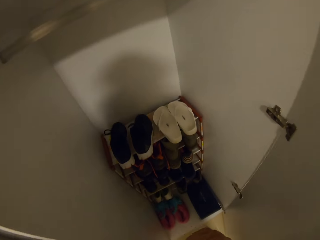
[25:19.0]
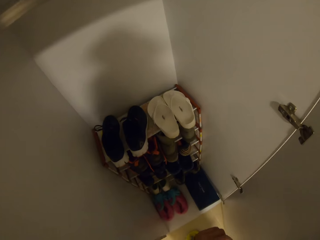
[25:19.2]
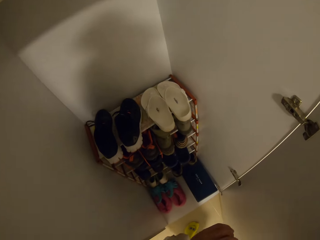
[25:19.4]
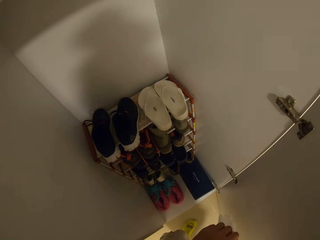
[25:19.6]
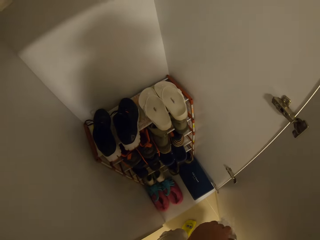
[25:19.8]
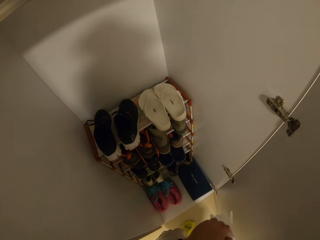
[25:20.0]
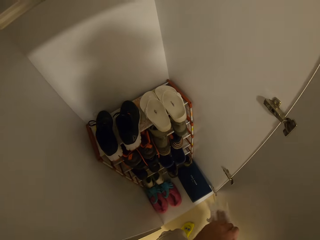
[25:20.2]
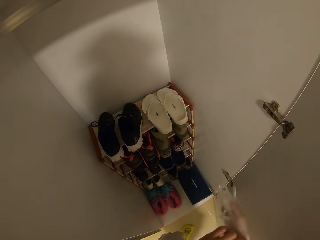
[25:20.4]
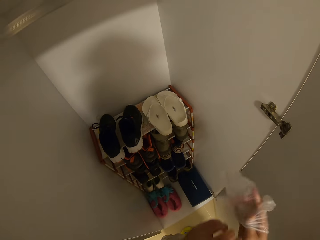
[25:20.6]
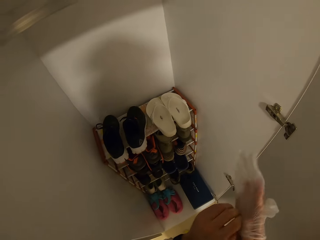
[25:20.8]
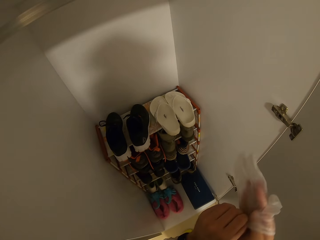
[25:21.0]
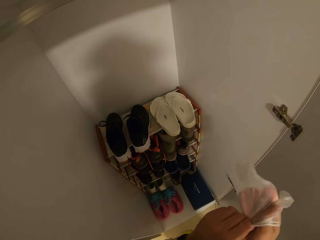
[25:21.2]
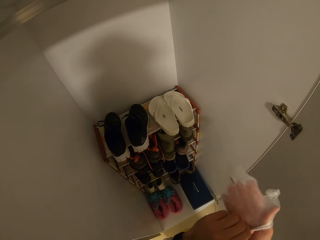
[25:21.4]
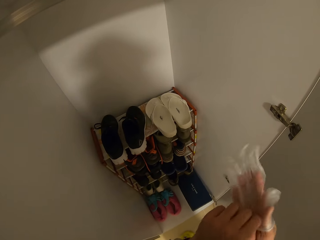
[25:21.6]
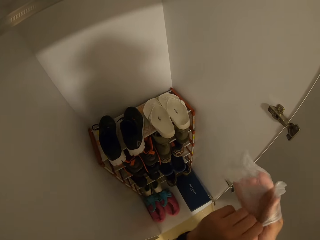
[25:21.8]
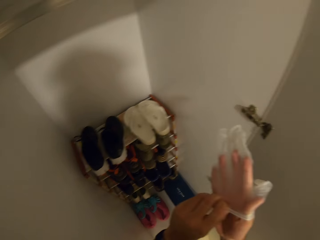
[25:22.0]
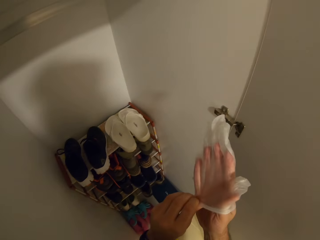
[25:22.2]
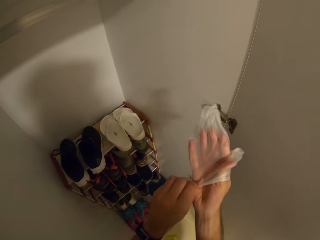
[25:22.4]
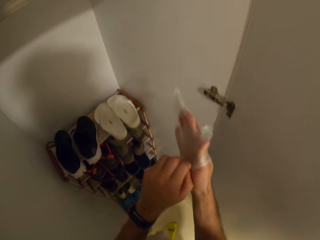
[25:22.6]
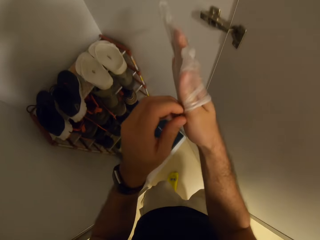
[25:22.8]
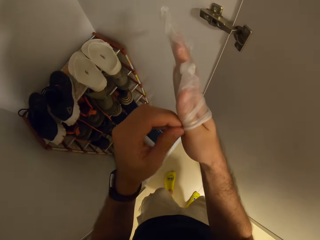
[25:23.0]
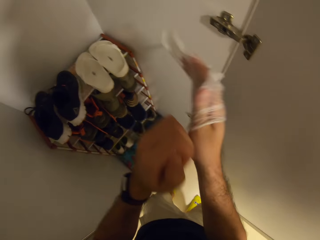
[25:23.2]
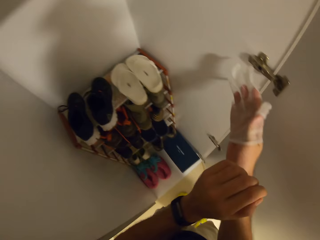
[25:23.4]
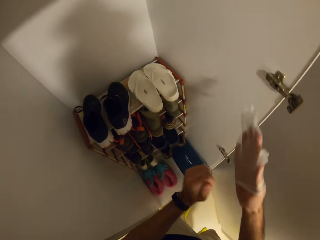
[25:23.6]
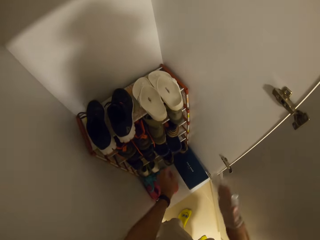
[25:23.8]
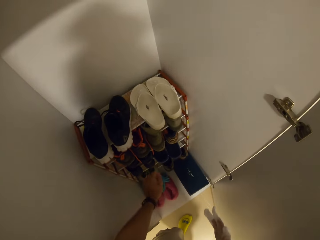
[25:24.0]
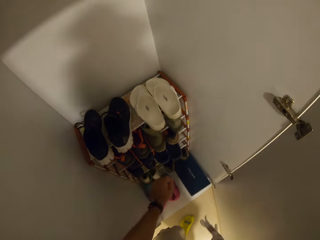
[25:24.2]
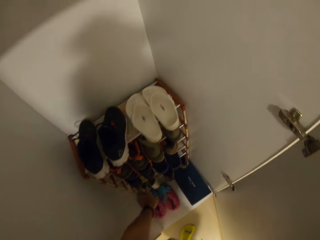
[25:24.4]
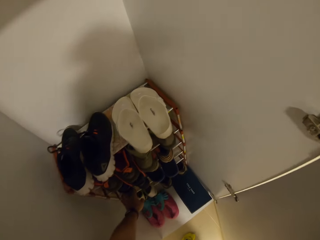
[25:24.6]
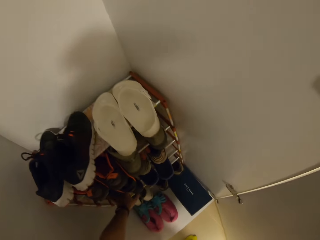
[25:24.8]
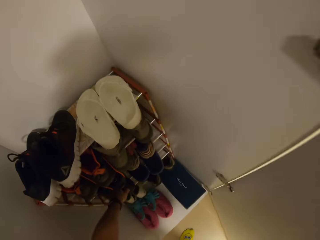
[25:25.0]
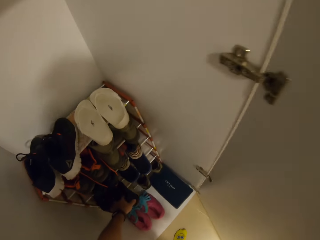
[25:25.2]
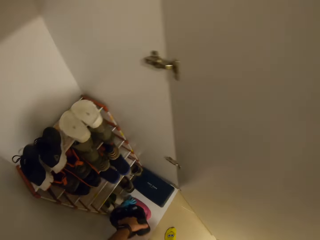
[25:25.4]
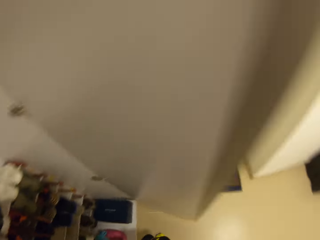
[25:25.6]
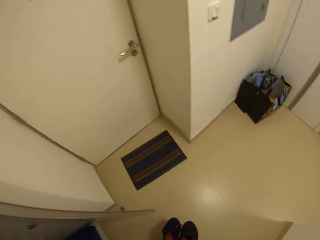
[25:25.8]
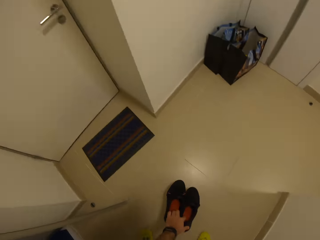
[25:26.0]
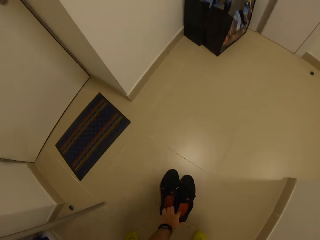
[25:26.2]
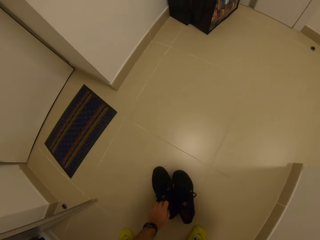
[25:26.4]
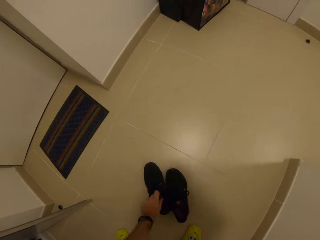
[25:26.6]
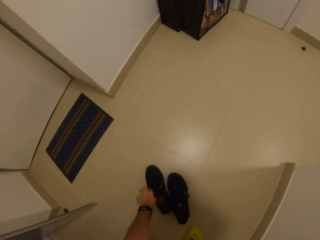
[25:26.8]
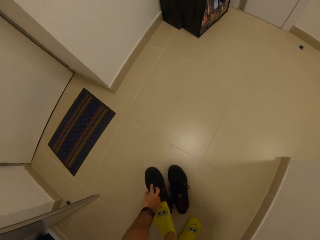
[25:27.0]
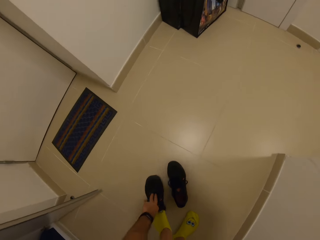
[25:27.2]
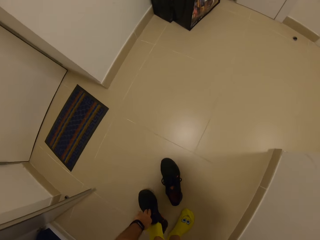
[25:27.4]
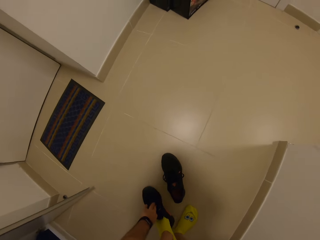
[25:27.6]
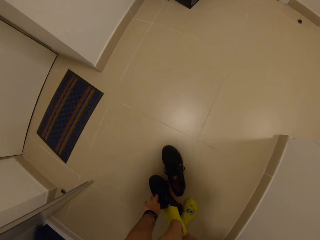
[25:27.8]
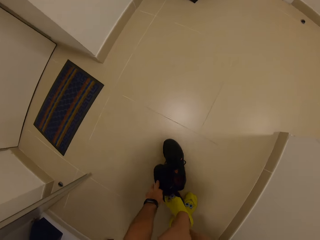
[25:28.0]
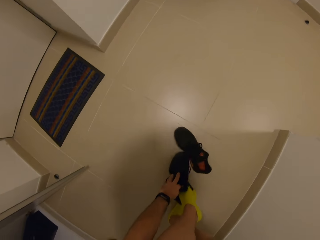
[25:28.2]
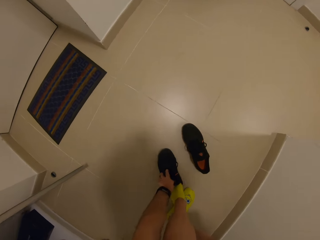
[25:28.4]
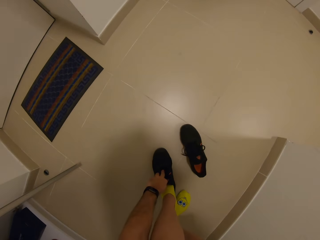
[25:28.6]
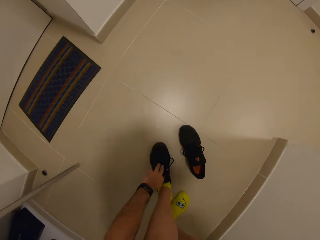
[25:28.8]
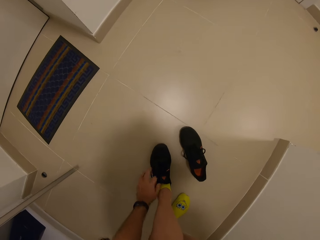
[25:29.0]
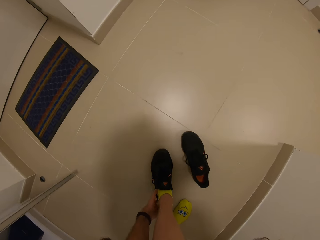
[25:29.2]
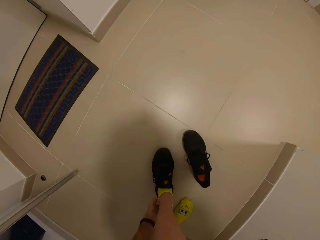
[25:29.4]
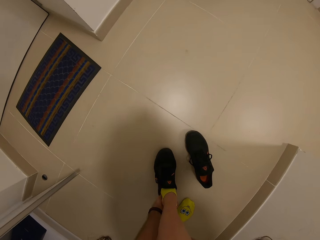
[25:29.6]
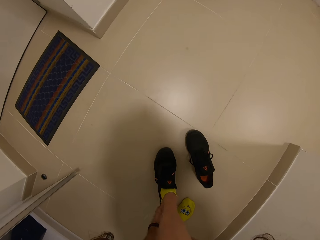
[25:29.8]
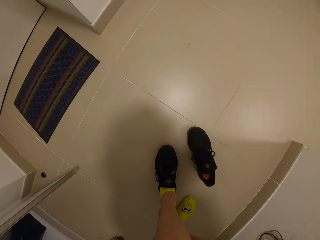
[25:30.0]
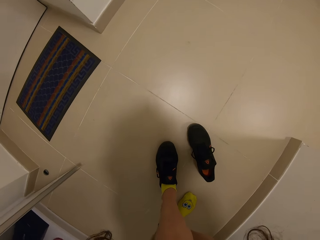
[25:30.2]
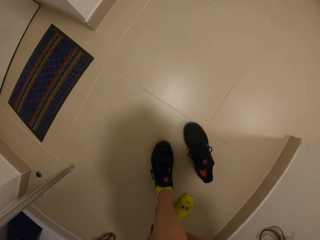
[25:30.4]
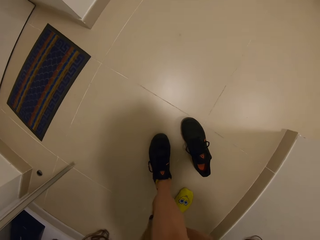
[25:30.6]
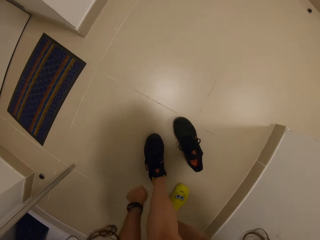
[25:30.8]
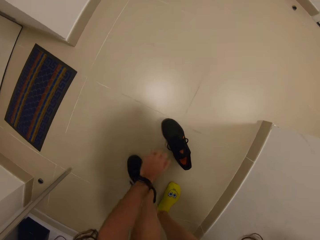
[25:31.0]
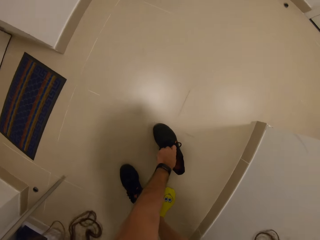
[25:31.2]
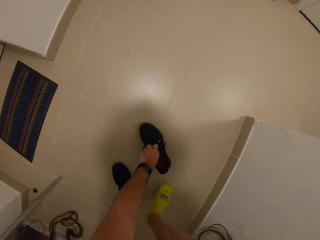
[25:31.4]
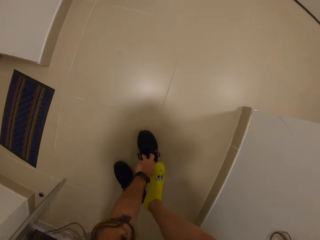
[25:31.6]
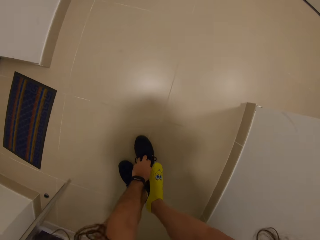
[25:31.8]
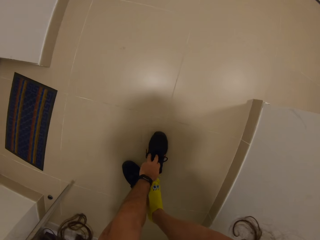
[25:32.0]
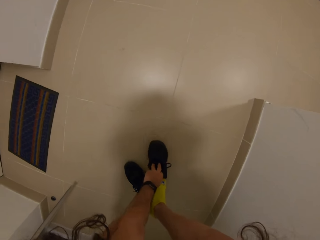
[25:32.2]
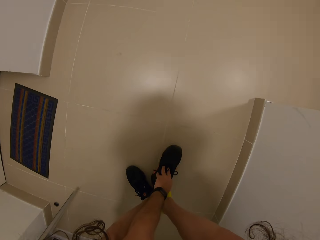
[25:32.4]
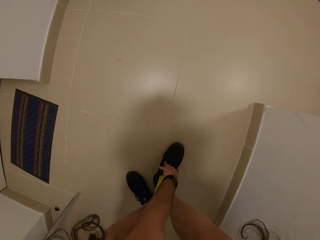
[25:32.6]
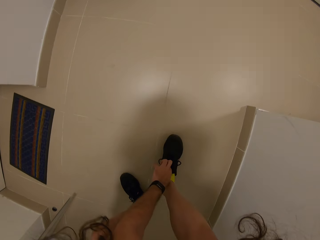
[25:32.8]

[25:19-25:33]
The camera wearer puts on the glove. He picks out a pair of shoes from the closet with his left hand. He puts the shoes on the floor. He puts on the shoes on both legs with his left hand.

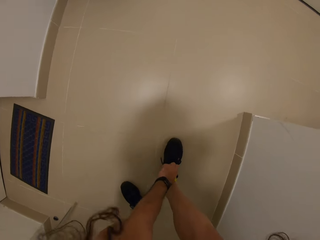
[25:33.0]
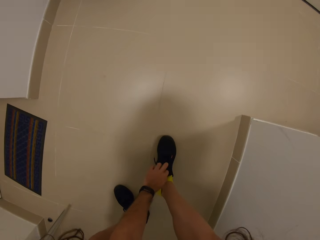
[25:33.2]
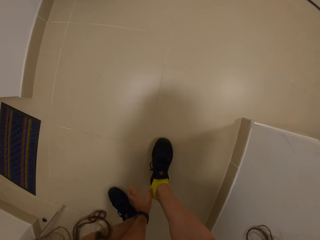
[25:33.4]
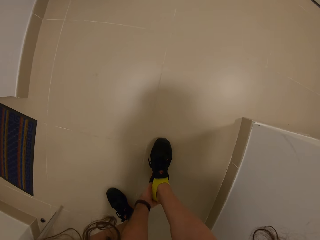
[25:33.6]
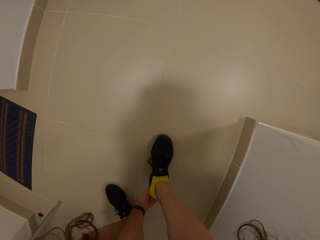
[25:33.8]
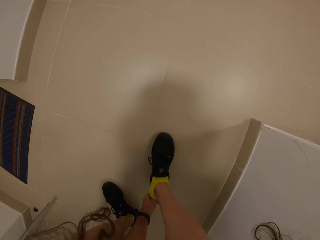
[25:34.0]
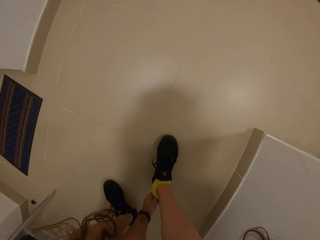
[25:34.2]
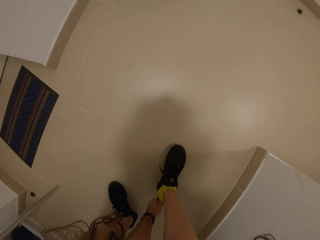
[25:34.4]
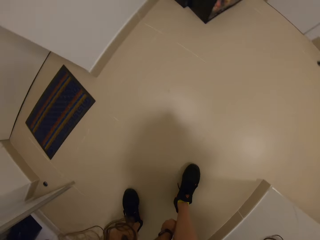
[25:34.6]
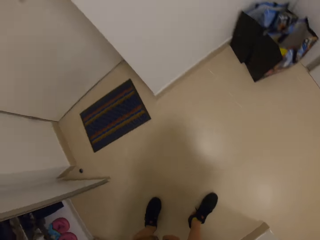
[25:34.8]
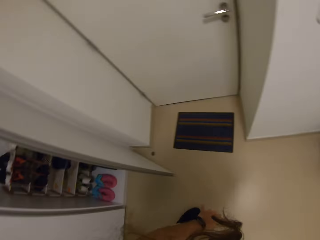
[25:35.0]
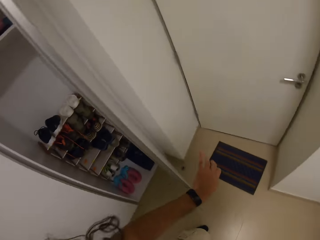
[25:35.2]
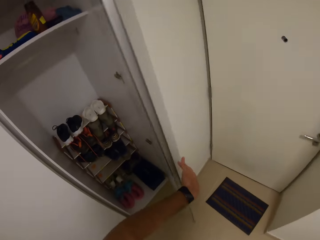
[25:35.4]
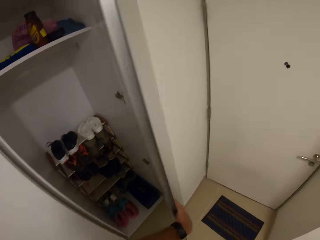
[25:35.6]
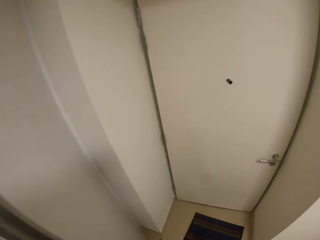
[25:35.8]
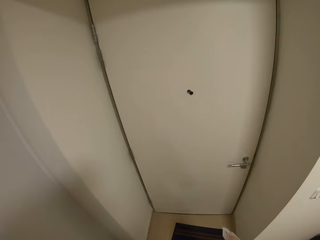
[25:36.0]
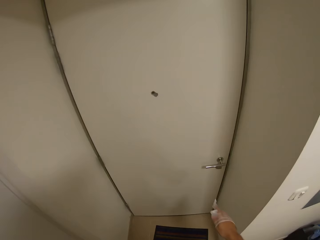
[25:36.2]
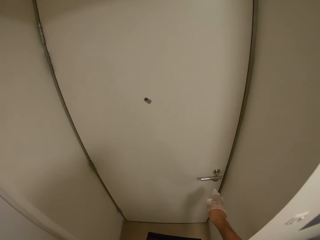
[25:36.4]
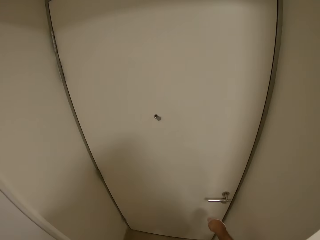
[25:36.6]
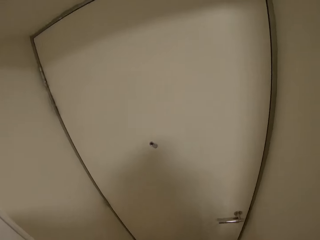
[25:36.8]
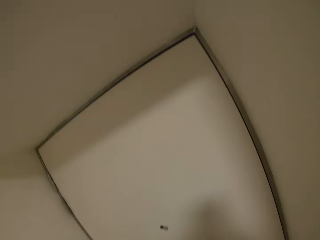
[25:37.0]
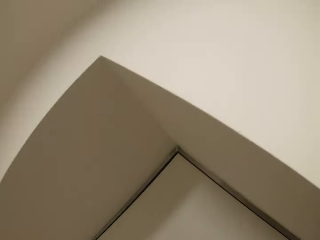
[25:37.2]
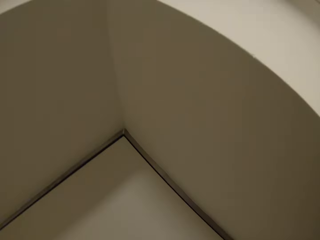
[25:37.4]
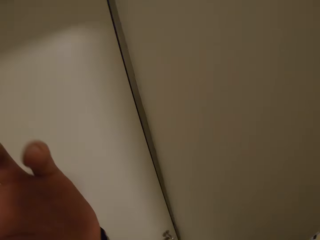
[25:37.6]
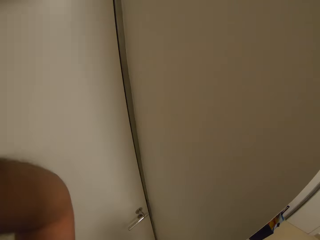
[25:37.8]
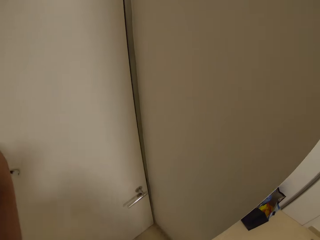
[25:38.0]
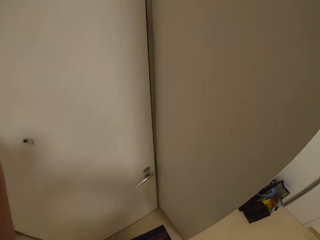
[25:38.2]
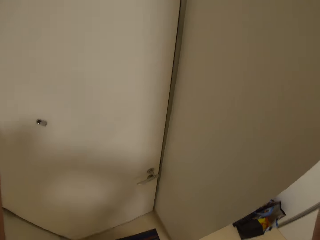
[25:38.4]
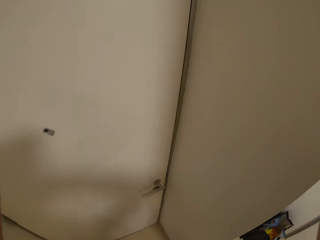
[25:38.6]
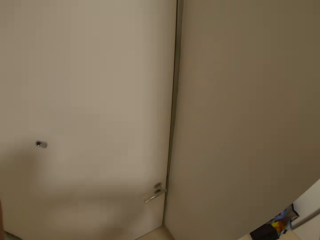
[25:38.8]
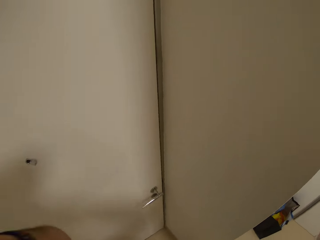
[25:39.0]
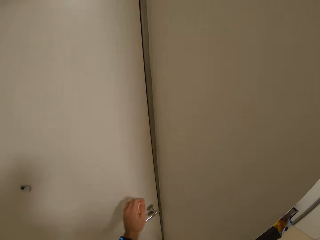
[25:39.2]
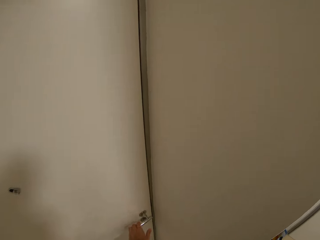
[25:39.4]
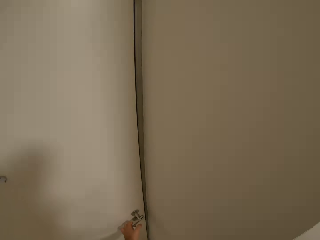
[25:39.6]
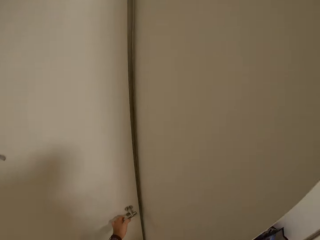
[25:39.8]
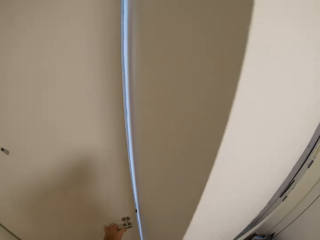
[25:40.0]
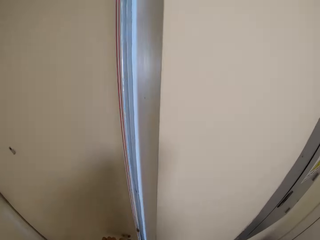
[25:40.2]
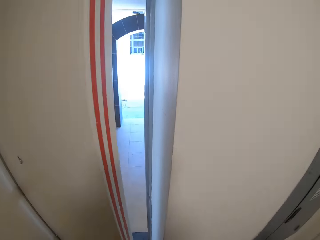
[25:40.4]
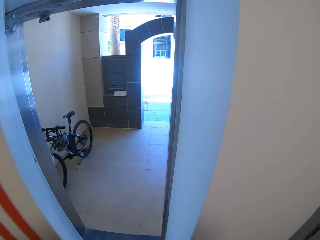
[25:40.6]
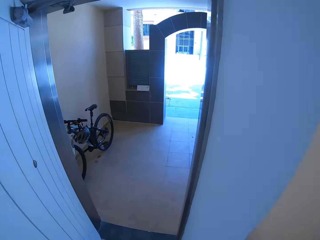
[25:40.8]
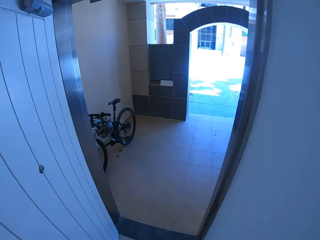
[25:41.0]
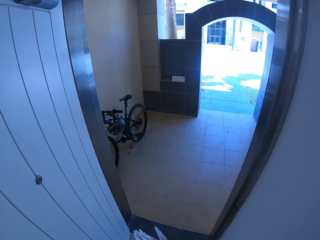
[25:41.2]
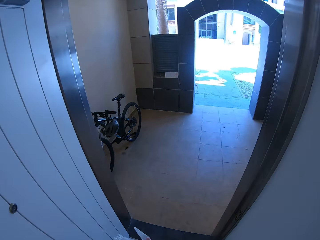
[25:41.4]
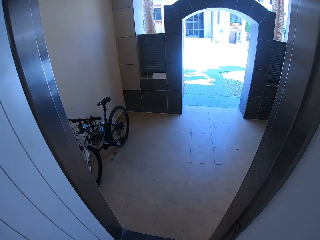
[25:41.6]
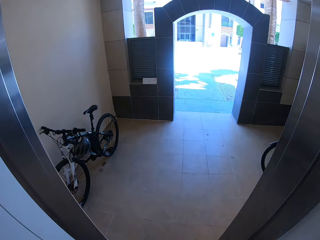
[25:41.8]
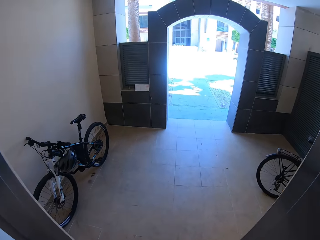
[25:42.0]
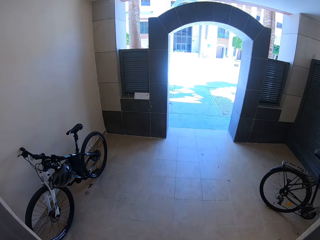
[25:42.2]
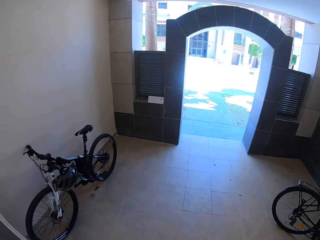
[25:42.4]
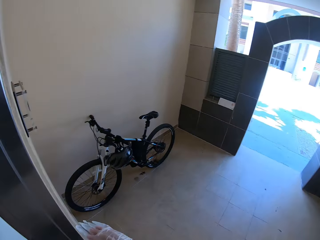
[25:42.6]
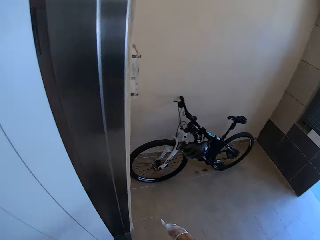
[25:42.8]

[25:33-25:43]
The camera wearer closes the closet with his left hand. He raises his hand up. He opens the door knob with his left hand.
